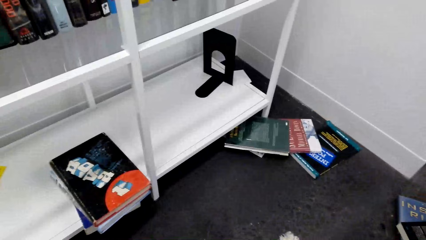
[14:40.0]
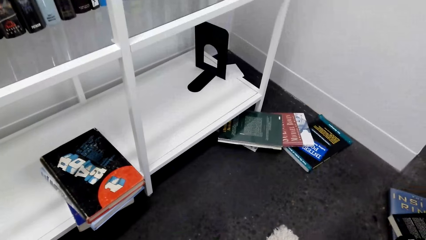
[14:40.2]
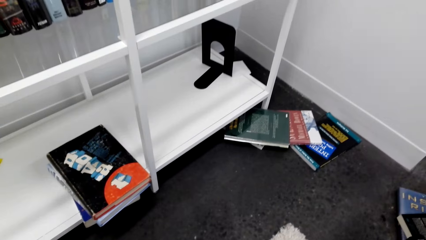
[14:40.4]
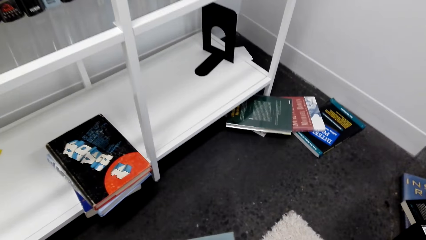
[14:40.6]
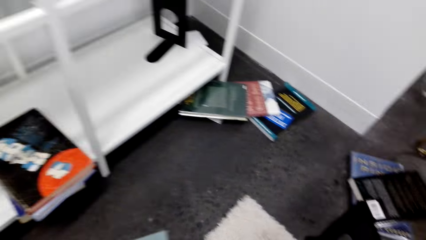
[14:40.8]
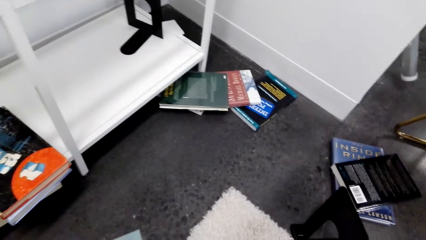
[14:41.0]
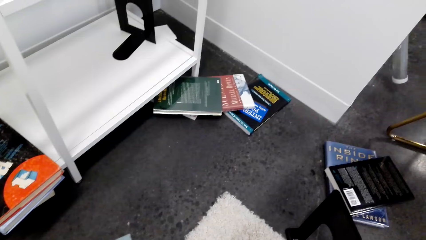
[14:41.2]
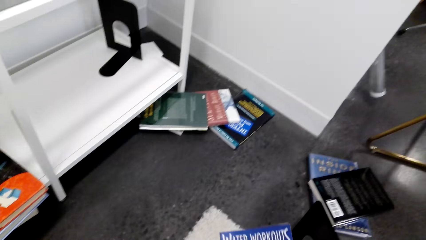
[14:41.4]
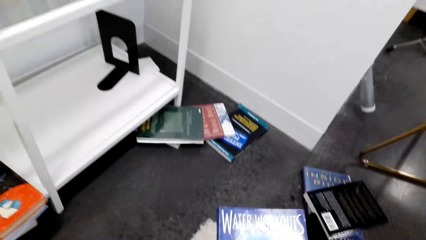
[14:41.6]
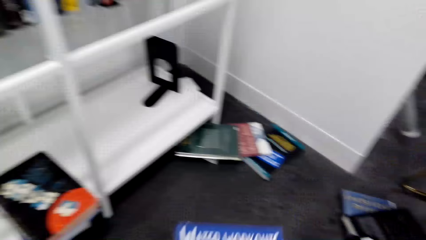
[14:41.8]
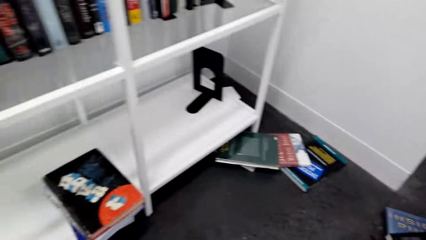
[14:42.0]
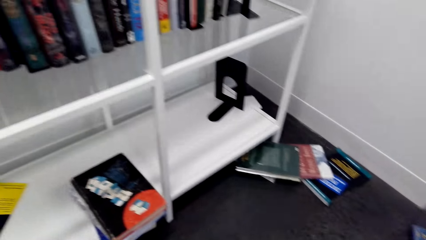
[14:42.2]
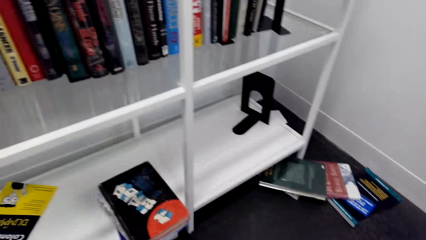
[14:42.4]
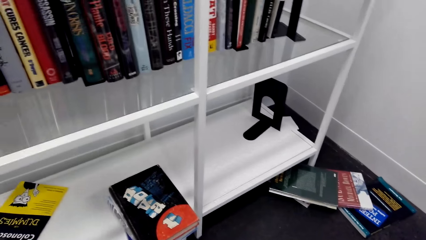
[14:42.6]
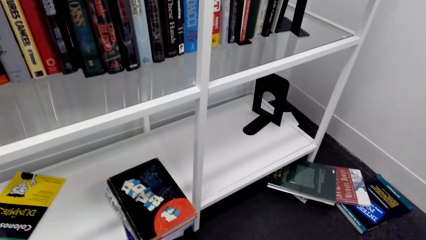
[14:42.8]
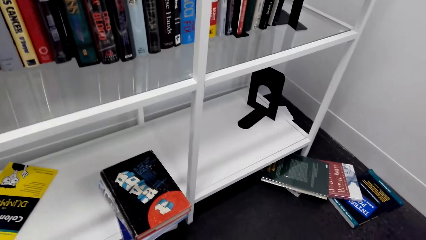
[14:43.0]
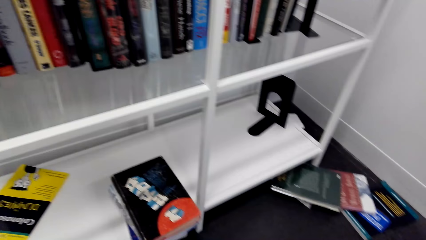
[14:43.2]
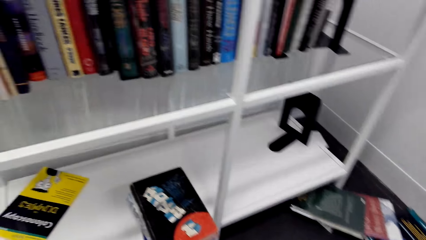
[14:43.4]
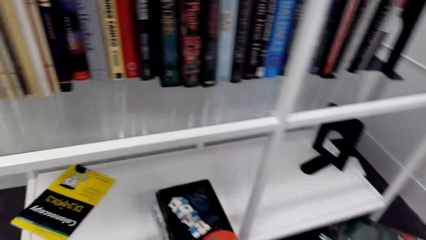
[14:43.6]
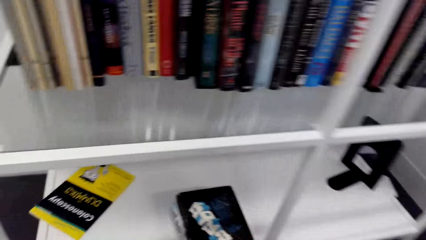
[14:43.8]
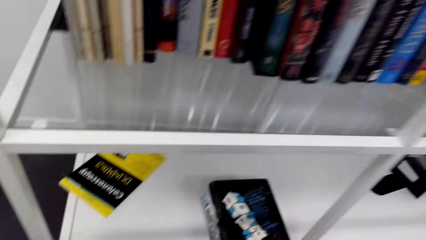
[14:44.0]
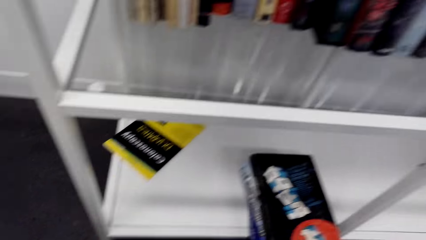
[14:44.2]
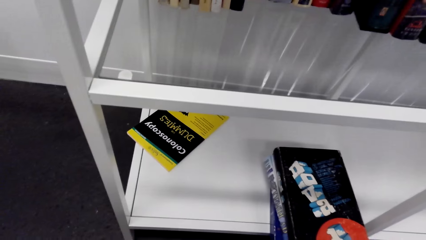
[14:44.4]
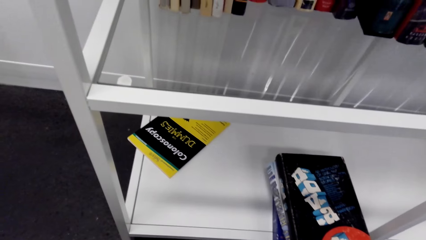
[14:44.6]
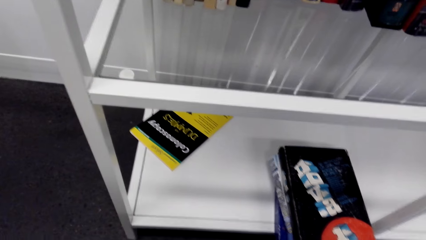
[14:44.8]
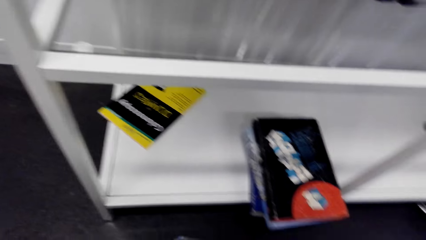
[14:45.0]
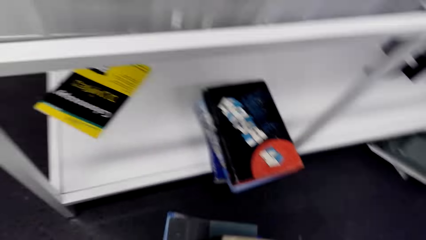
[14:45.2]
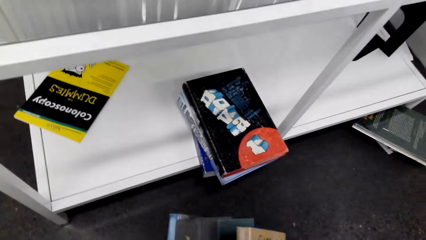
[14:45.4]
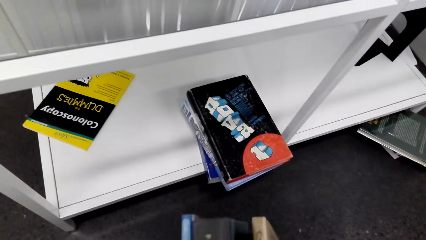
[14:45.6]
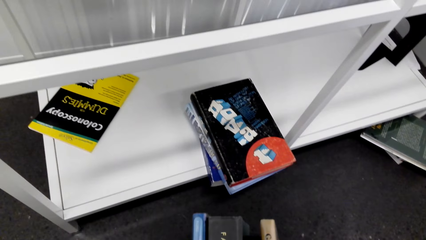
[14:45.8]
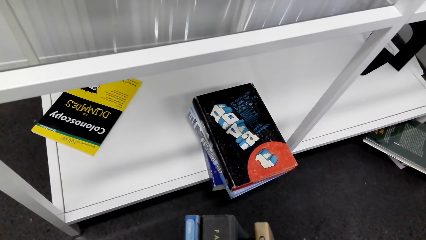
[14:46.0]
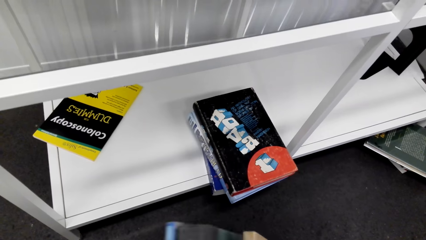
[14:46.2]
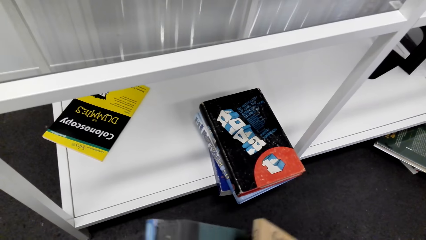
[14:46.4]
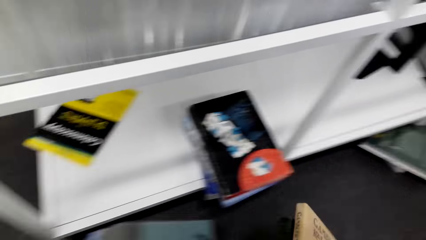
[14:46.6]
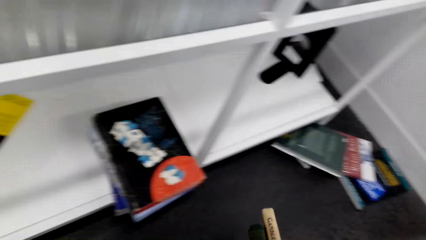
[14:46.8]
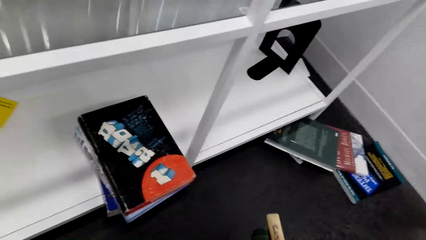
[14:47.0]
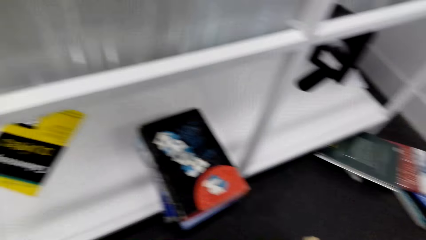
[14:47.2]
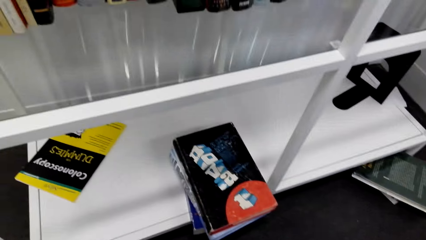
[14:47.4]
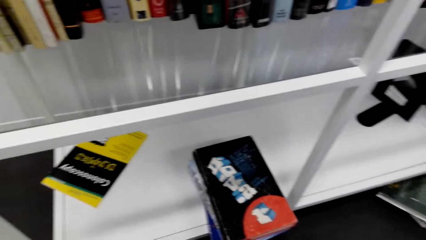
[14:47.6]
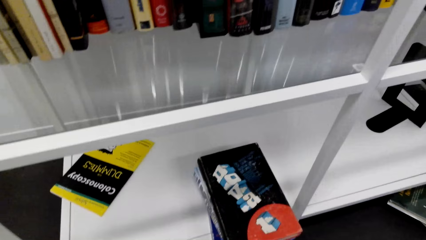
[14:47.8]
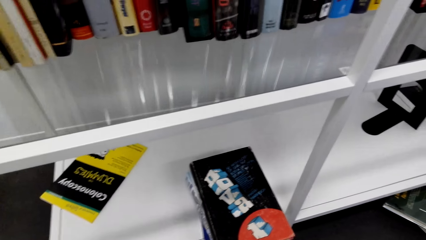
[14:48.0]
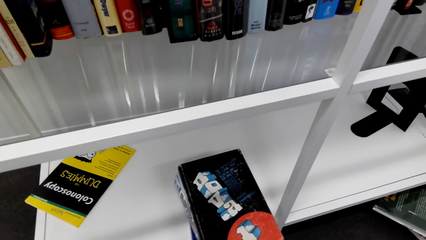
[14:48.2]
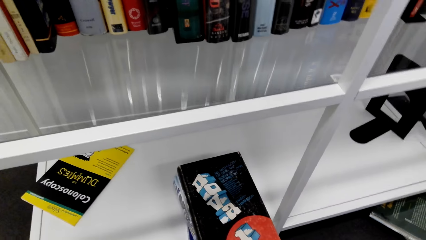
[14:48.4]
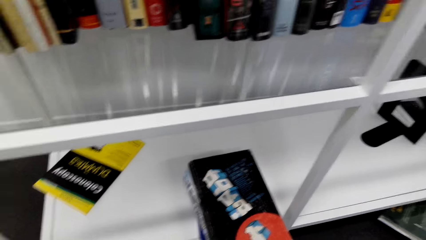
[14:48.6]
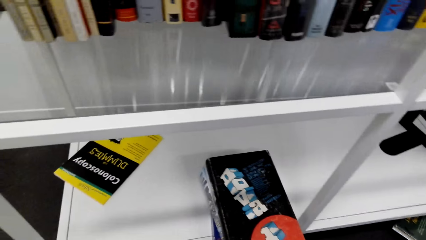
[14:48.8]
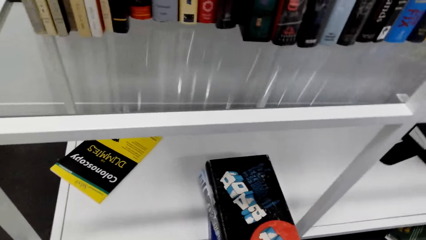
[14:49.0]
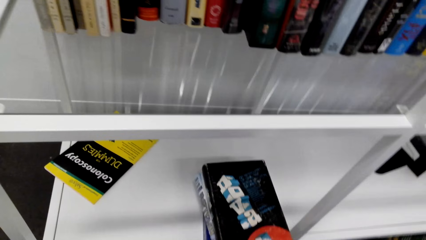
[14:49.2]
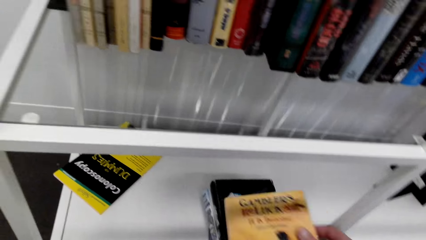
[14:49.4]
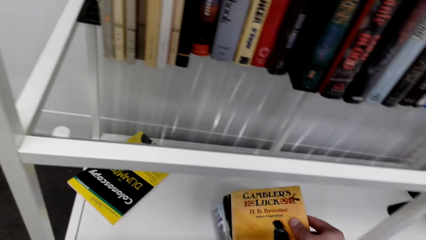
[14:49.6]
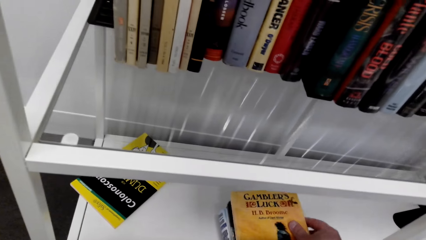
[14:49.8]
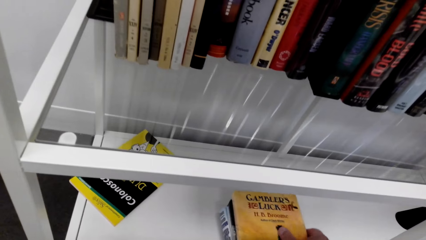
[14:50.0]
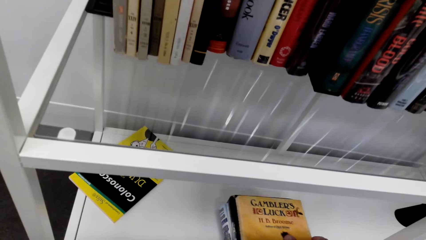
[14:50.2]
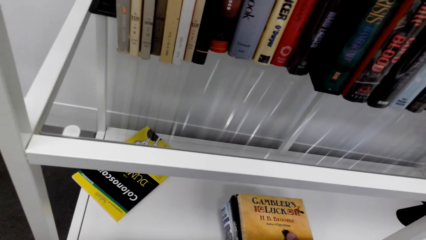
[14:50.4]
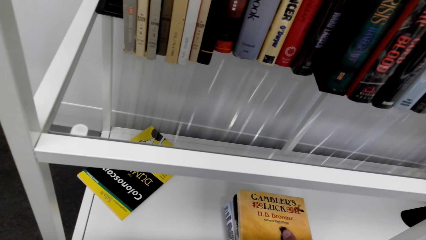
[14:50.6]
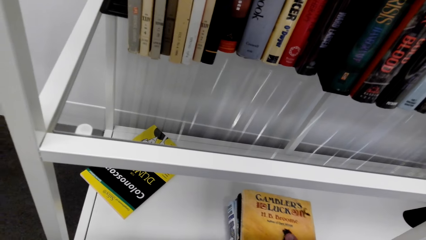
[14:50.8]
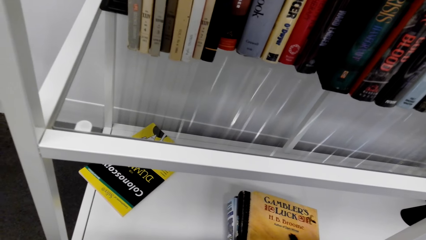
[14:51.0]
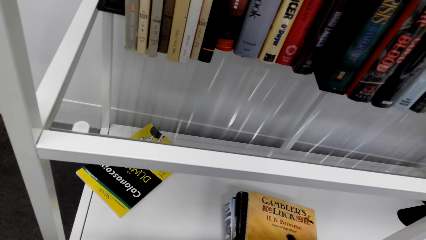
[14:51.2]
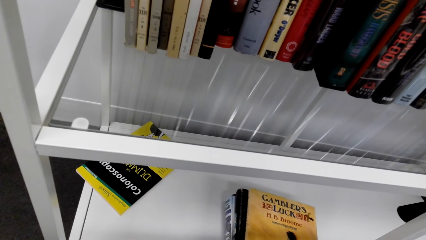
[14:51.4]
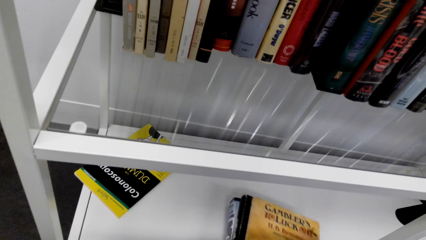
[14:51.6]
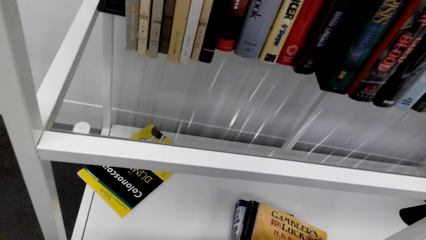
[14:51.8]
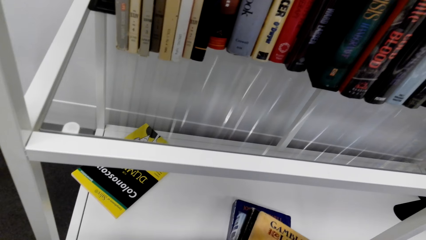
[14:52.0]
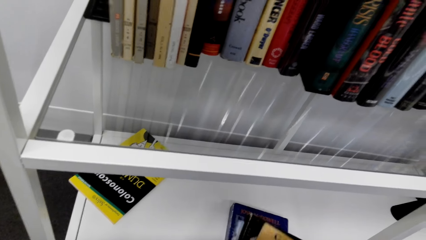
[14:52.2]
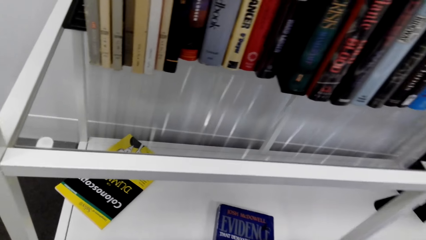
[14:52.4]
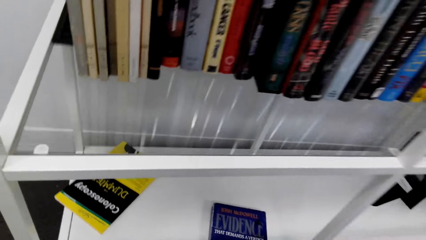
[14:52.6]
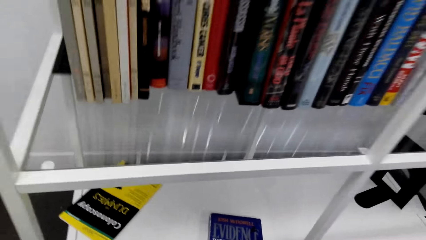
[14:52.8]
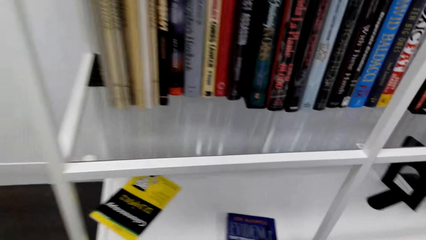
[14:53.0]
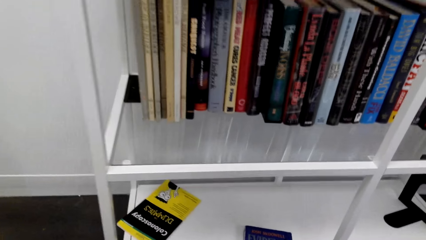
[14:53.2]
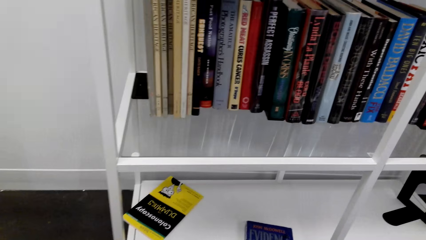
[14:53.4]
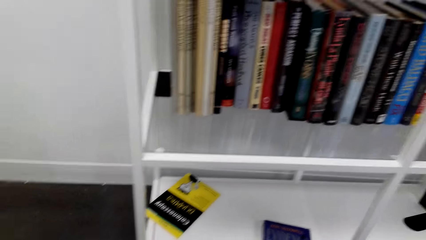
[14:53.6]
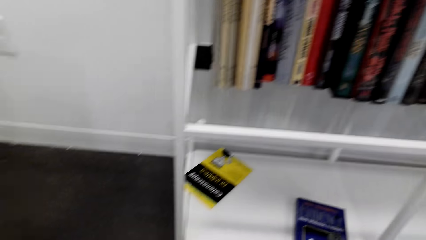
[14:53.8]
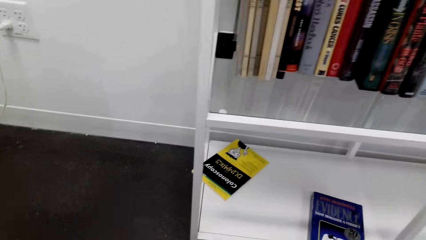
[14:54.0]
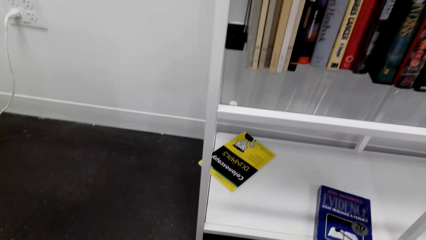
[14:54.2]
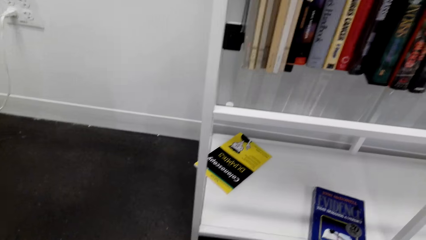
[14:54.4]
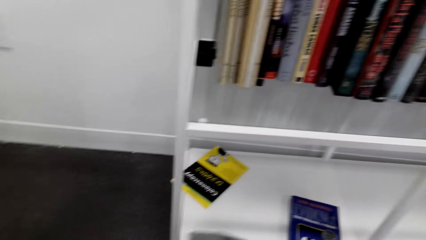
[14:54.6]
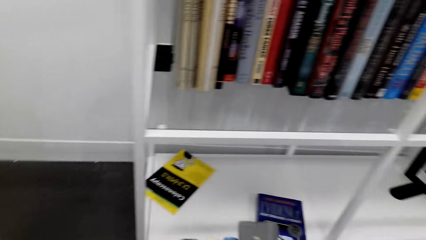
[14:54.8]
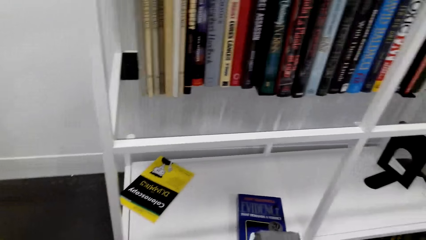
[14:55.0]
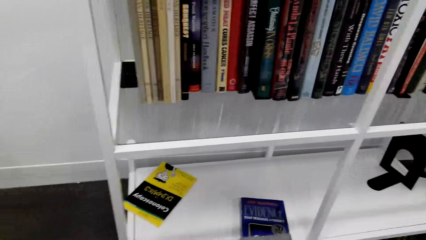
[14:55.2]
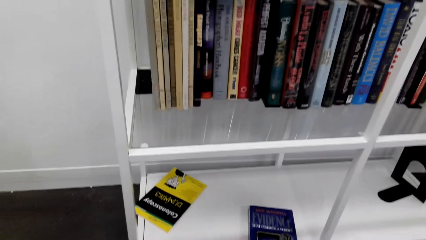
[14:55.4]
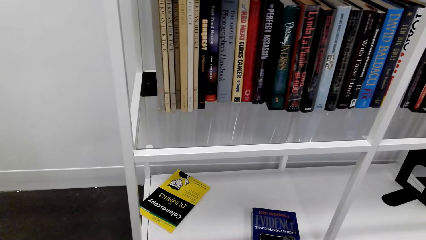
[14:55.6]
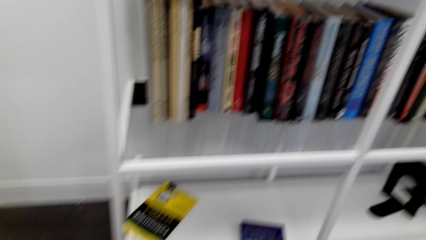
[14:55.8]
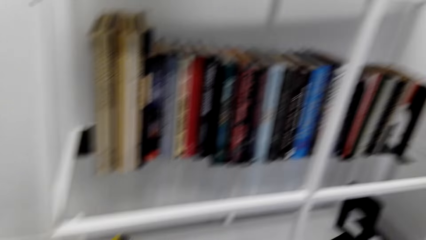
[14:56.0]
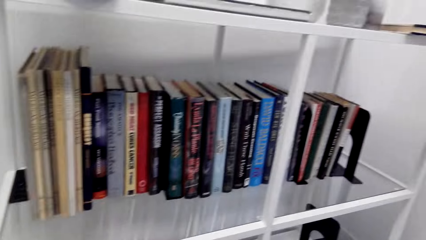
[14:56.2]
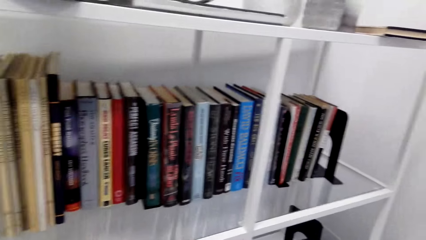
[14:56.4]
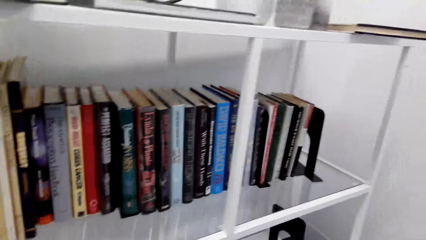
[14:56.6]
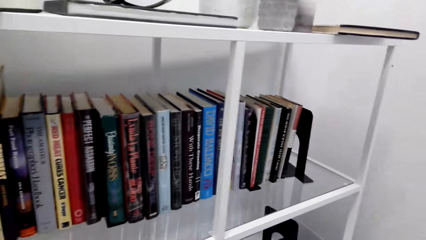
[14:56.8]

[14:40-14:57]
The camera wearer picks up the book on the shelf. They put the book on the shelf.
